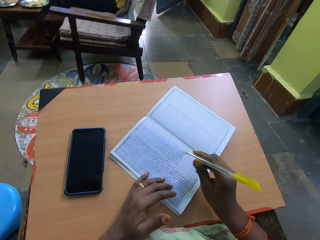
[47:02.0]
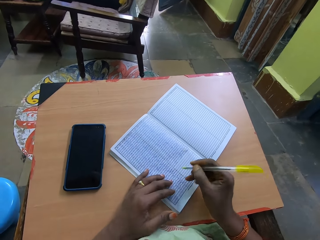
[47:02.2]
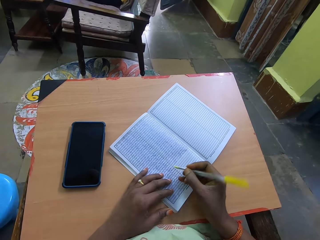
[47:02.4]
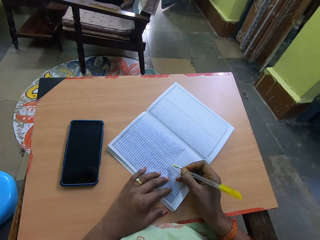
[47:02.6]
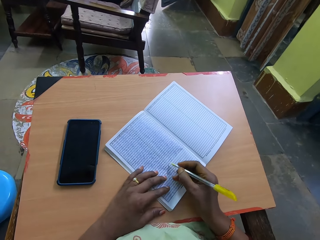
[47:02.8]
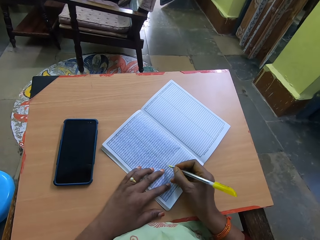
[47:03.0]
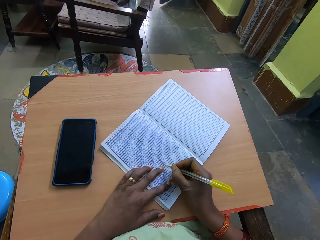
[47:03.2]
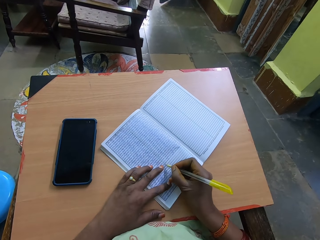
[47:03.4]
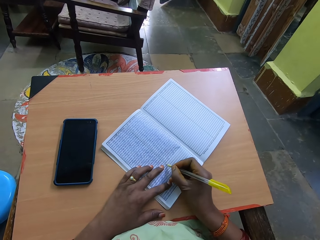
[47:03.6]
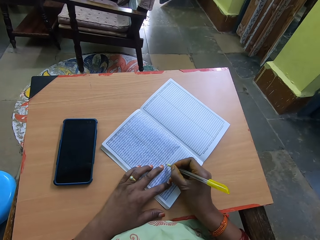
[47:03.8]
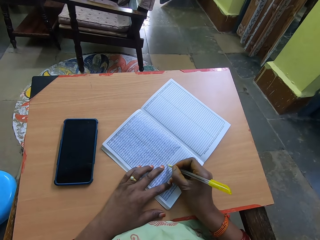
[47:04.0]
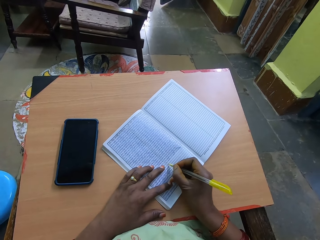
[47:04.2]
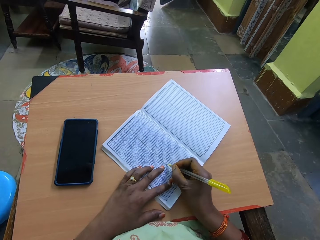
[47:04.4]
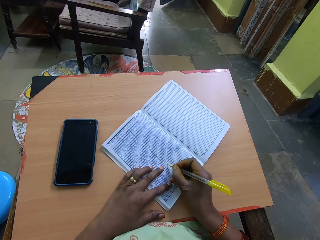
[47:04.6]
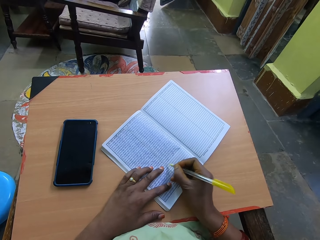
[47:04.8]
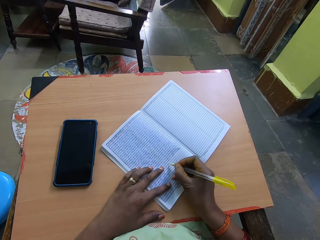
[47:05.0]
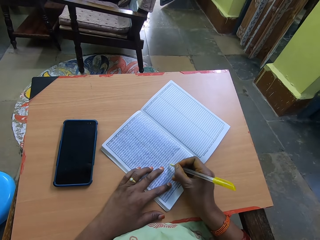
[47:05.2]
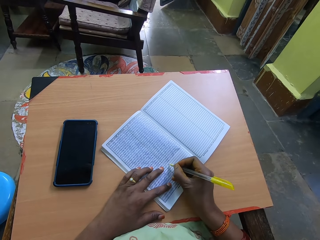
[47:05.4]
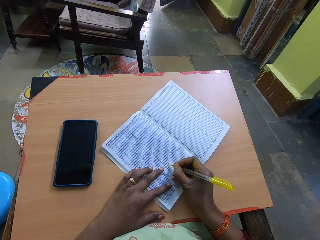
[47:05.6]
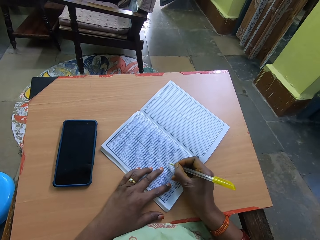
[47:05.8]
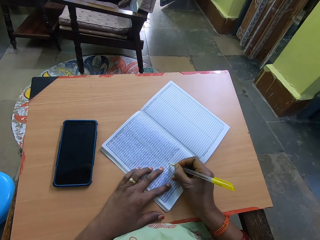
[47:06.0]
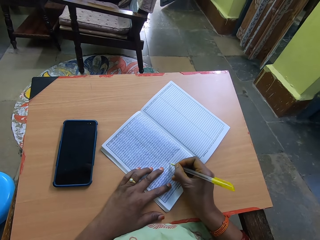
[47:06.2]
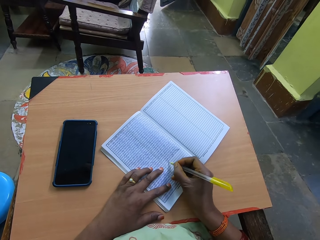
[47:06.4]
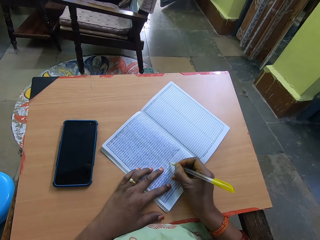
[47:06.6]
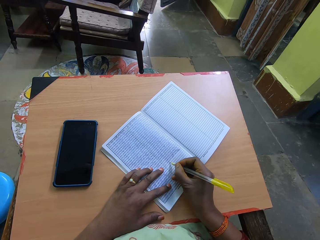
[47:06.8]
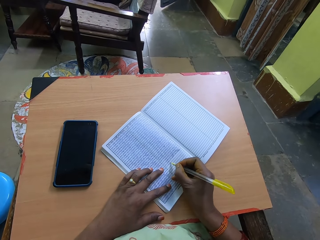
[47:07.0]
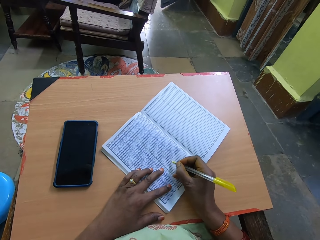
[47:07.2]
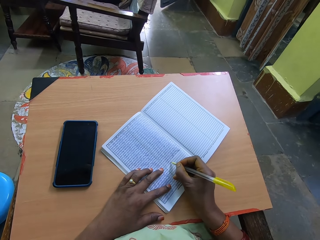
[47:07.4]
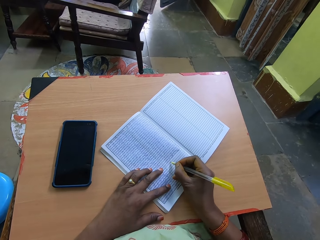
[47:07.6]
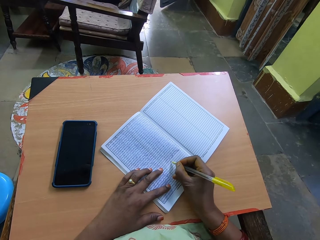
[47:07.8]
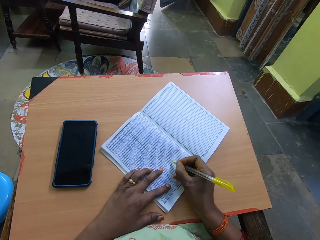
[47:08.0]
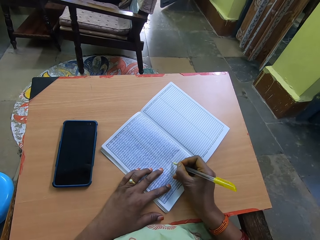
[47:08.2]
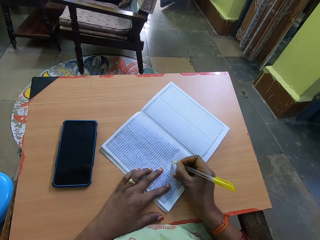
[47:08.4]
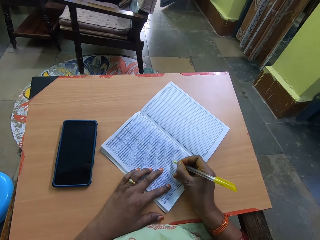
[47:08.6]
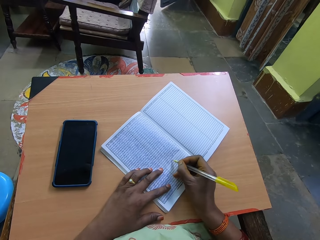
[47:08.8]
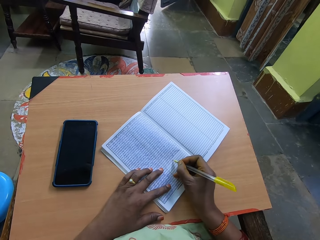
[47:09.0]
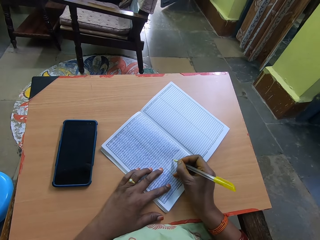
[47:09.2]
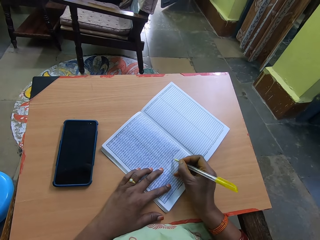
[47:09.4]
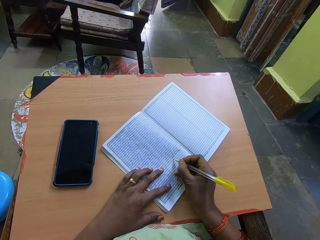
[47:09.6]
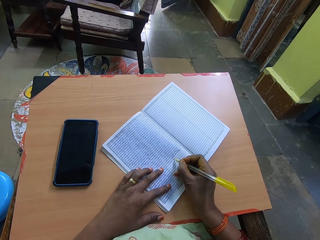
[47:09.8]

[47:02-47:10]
The camera wearer takes the pen from her left hand with her right hand. She writes in the book with the pen in her right hand.

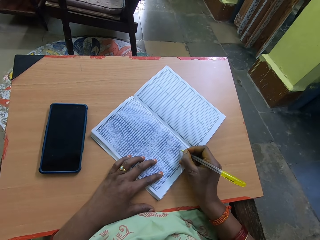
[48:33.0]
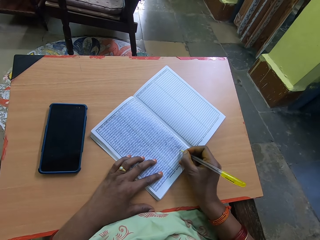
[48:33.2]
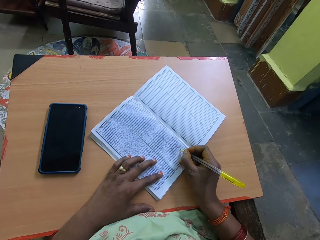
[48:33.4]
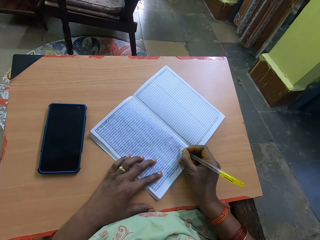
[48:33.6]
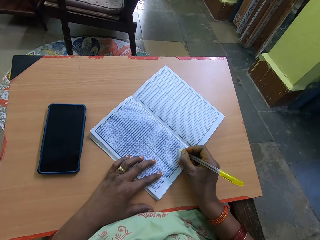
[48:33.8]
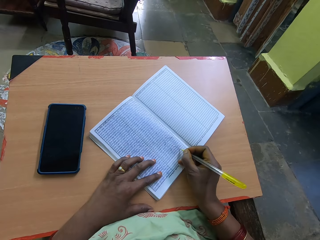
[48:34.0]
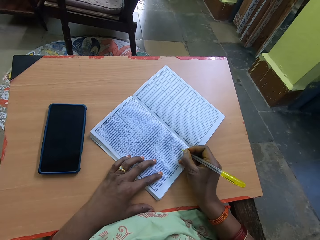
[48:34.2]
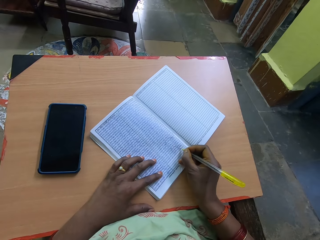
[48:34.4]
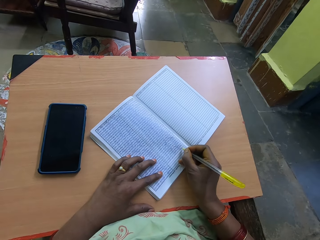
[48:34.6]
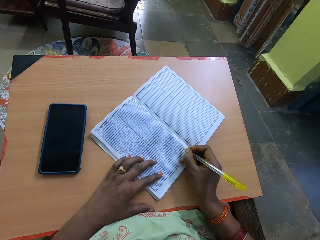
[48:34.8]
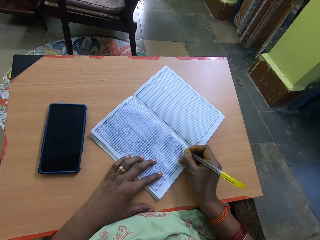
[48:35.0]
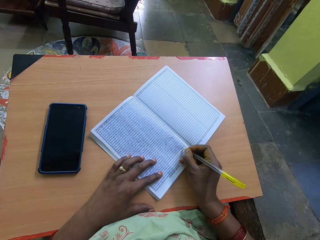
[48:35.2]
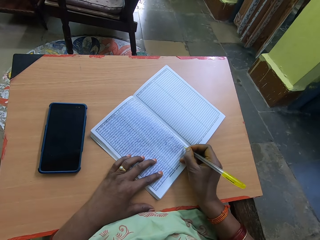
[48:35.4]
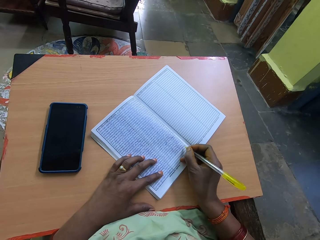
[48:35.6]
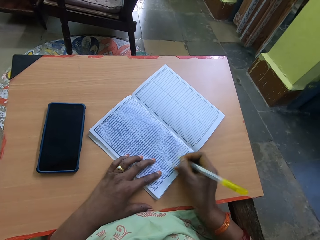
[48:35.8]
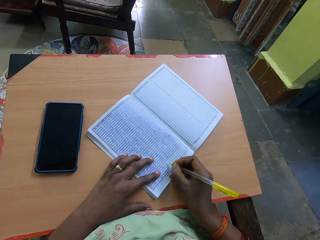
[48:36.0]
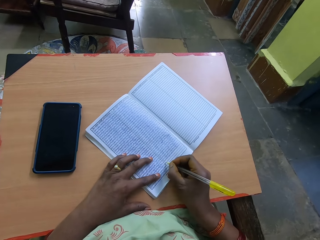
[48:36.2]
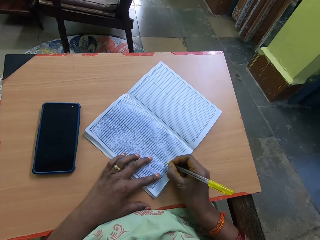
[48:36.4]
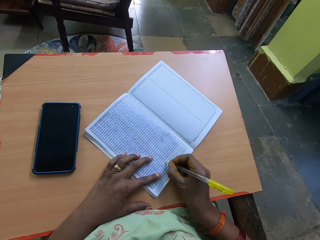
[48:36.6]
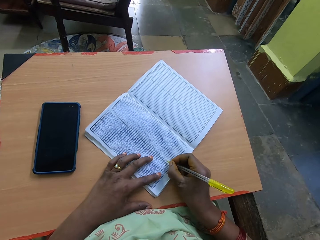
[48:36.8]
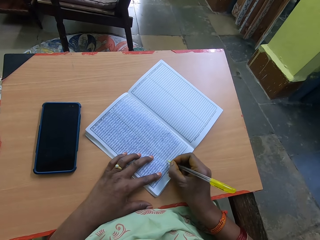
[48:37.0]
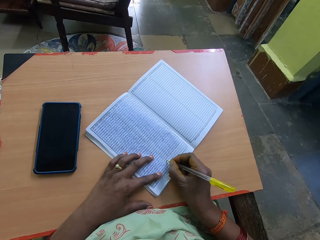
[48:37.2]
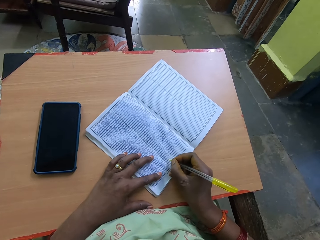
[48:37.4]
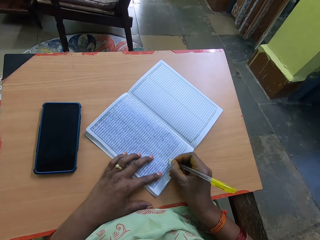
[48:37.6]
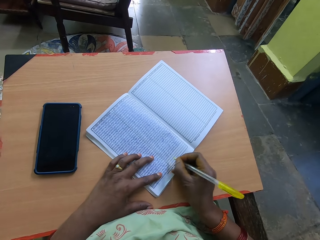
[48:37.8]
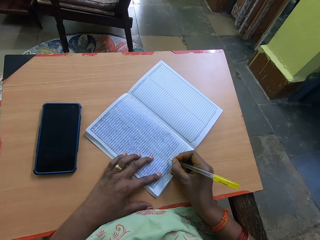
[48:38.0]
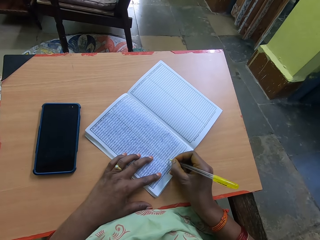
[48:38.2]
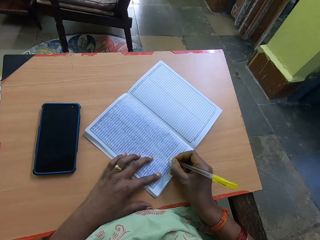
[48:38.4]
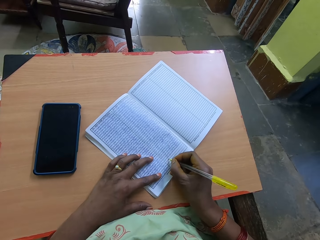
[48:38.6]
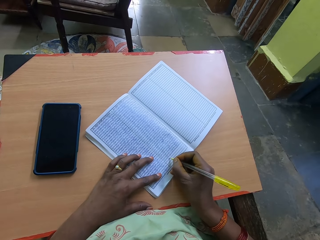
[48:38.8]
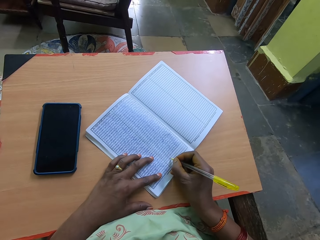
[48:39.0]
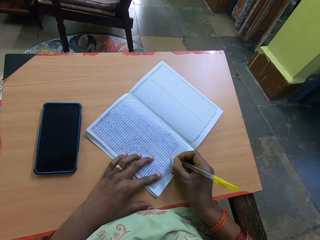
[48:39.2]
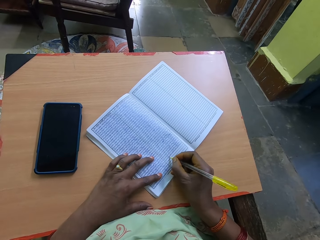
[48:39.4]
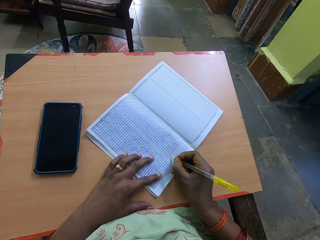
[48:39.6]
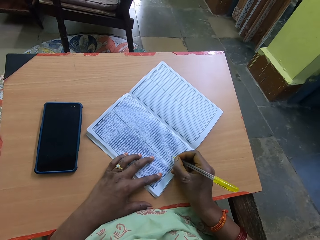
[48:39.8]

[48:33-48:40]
The camera wearer writes in the book with the pen in her right hand.

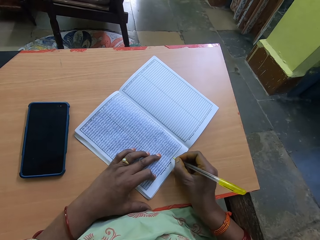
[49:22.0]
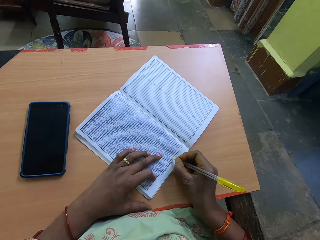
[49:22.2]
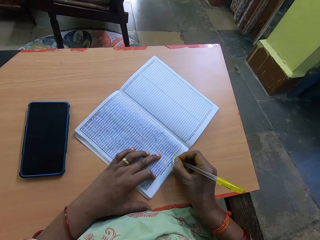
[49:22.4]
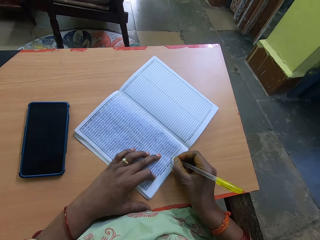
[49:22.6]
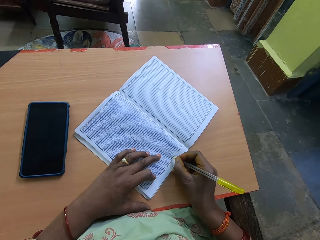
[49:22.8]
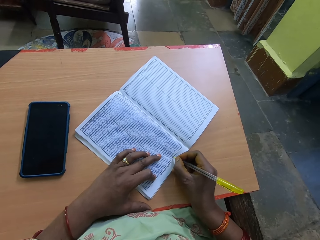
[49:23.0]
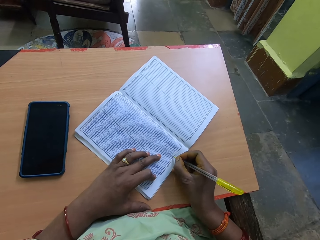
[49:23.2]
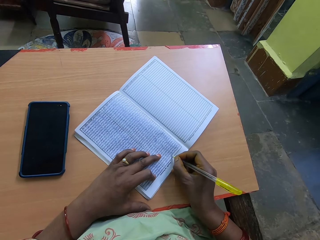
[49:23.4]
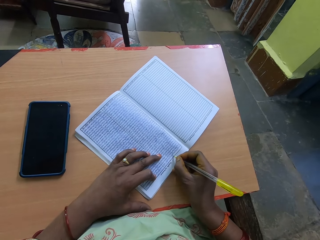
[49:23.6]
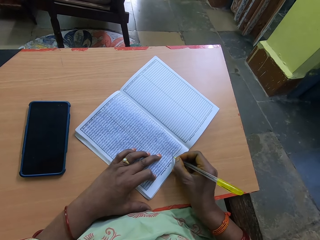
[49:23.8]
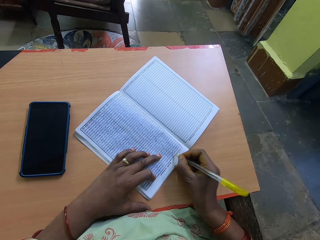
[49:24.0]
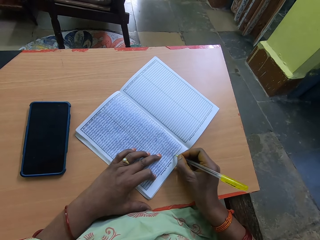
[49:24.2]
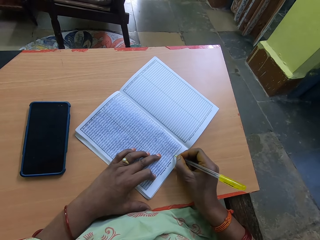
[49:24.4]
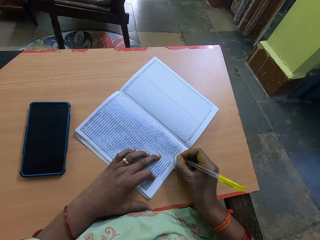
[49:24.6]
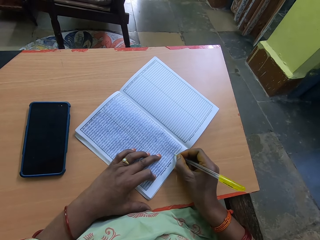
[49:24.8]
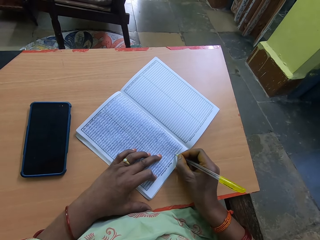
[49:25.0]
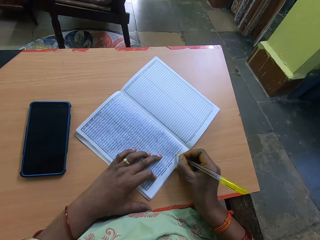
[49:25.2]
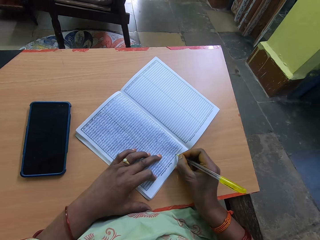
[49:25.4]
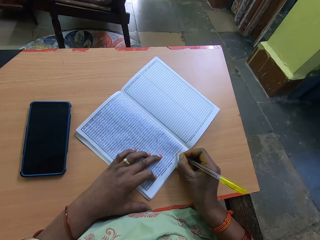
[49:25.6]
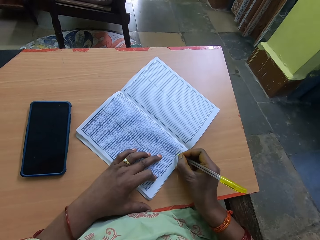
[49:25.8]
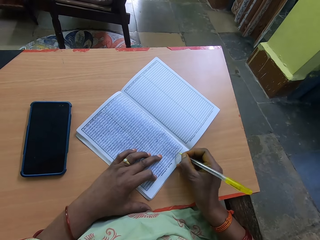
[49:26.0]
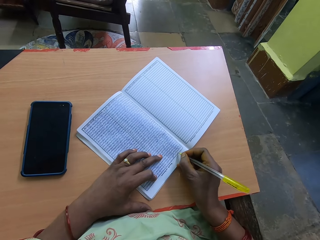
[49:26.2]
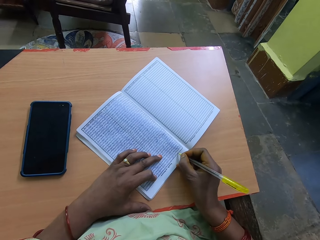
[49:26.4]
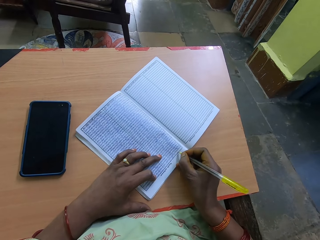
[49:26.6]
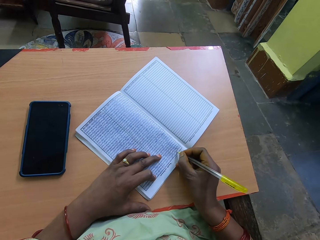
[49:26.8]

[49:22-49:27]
The camera wearer writes in the book with the pen in her right hand.

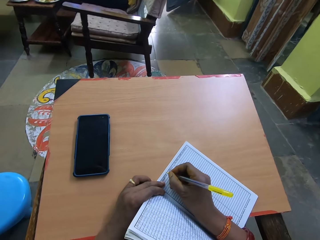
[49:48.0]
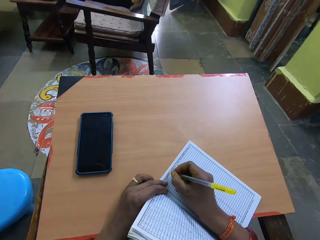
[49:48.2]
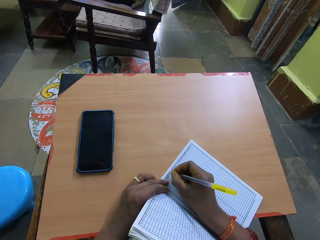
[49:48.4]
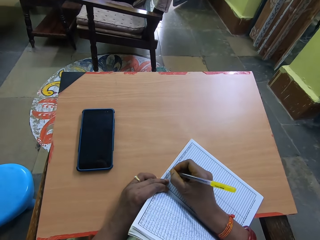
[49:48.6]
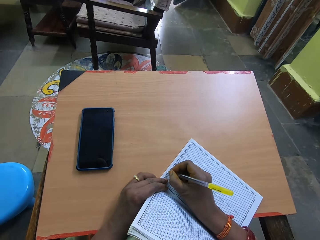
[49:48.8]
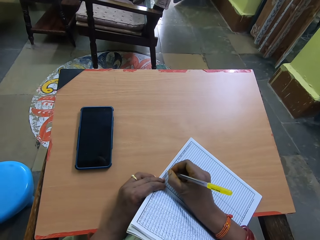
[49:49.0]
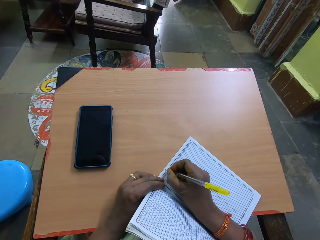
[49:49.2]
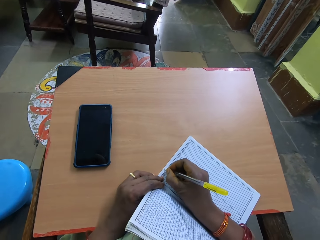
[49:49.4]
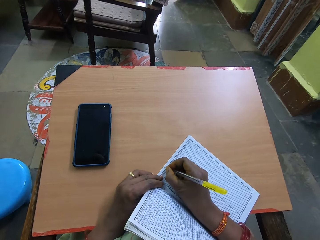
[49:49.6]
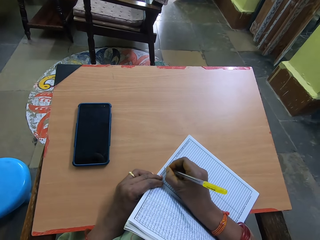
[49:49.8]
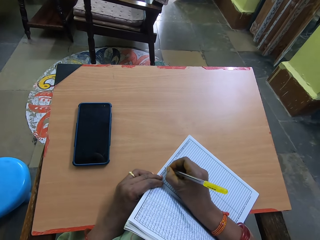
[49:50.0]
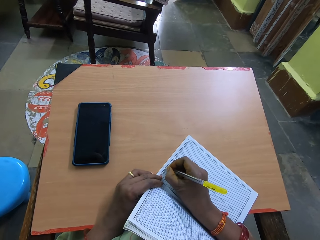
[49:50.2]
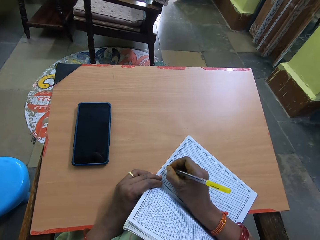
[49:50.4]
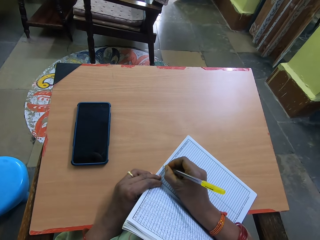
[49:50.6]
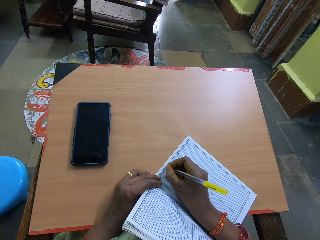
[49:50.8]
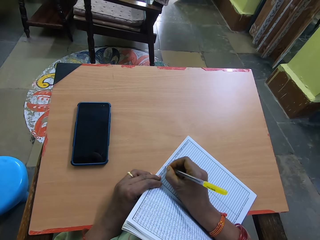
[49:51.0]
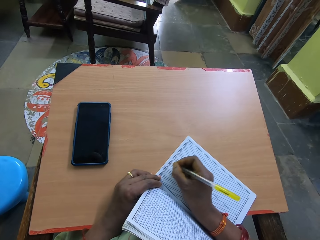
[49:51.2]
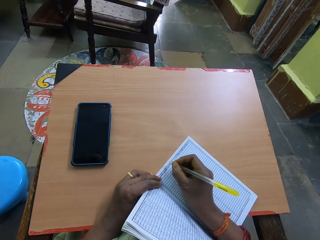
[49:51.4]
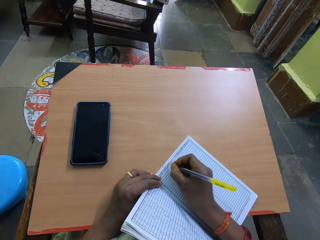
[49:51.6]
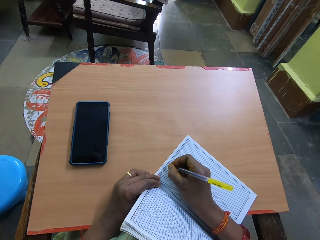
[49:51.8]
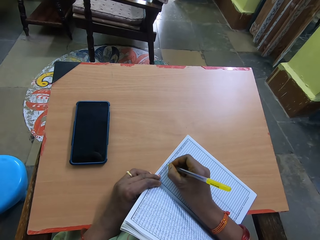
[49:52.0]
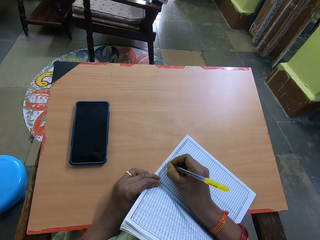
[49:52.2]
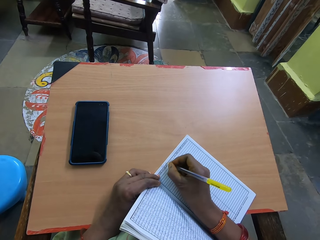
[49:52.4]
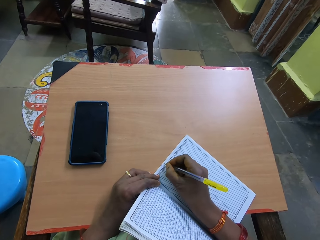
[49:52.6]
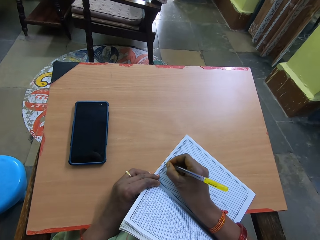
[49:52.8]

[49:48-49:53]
The camera wearer writes on the book with the pen in her right hand.
